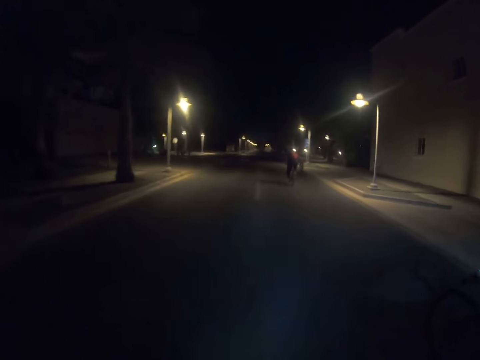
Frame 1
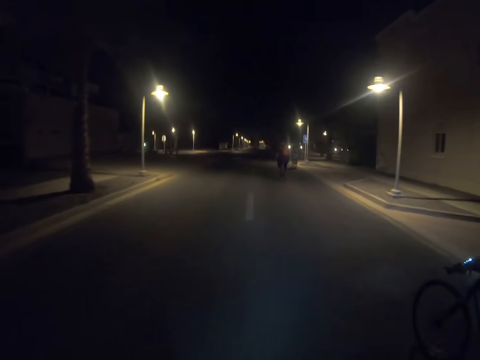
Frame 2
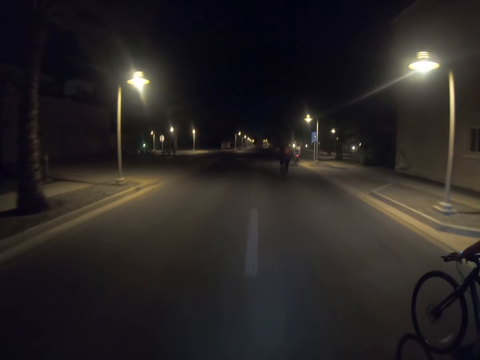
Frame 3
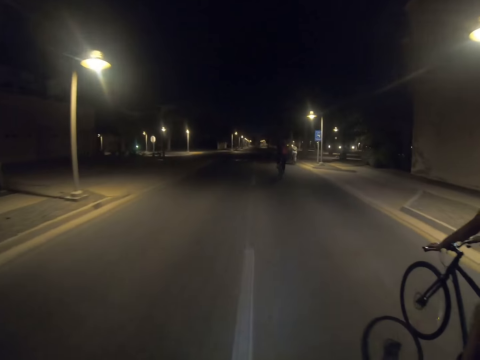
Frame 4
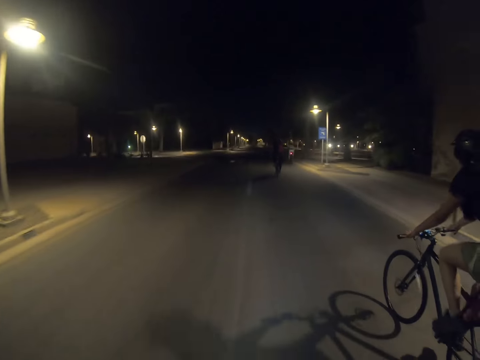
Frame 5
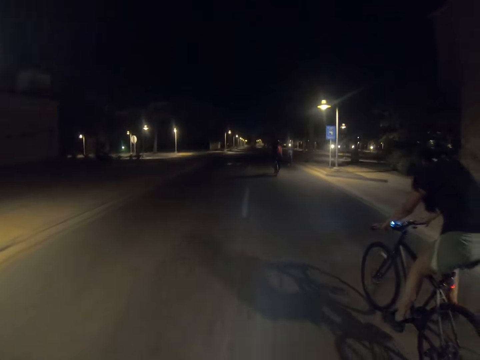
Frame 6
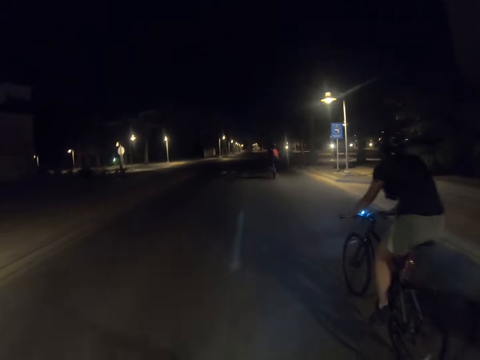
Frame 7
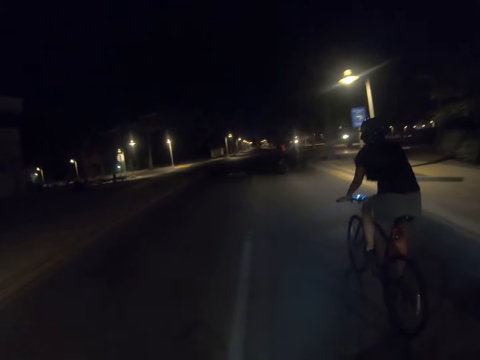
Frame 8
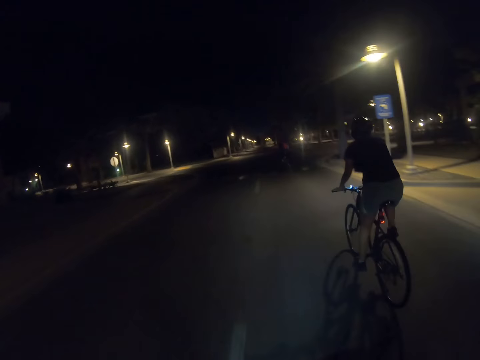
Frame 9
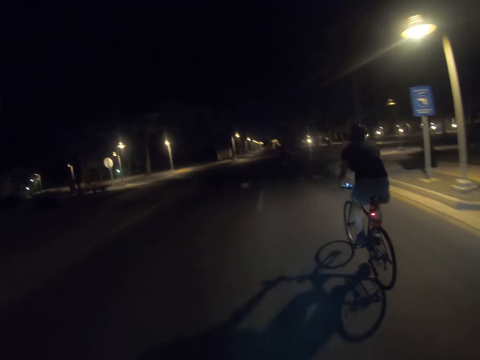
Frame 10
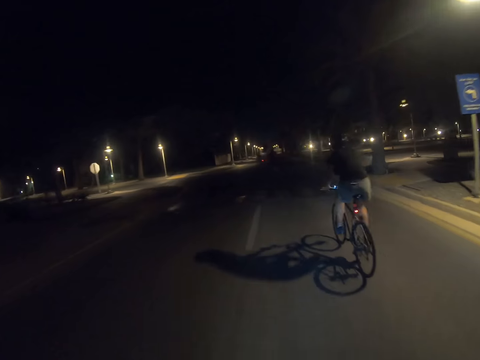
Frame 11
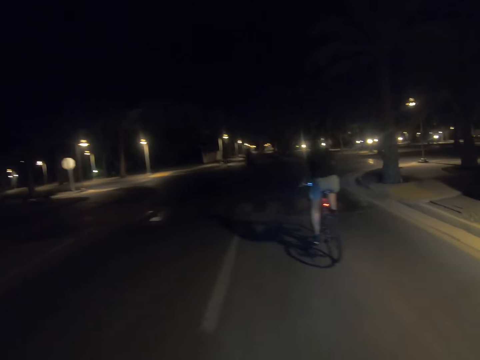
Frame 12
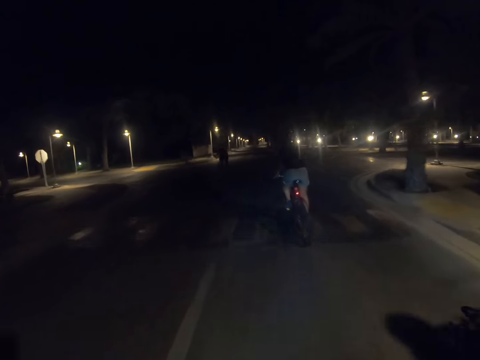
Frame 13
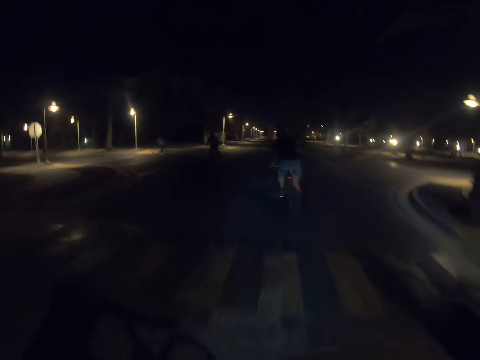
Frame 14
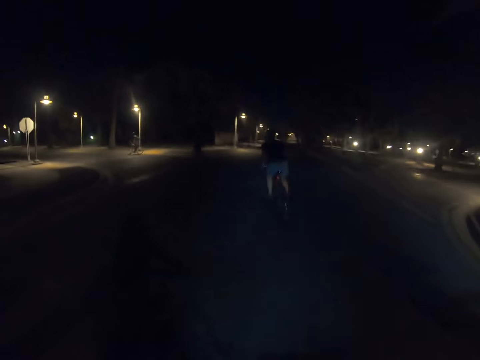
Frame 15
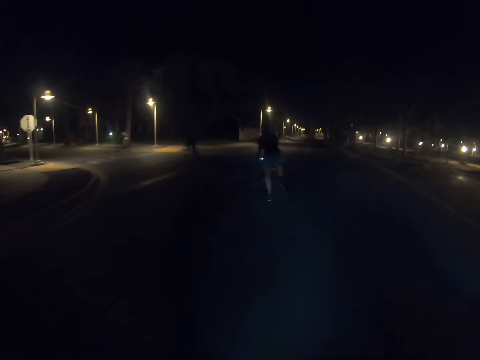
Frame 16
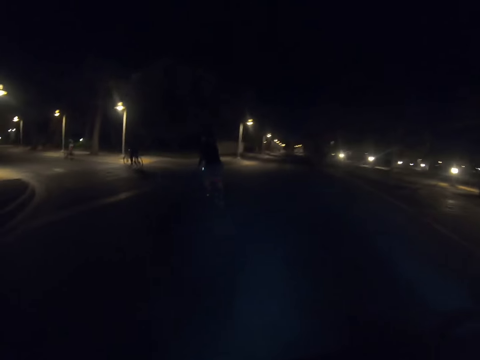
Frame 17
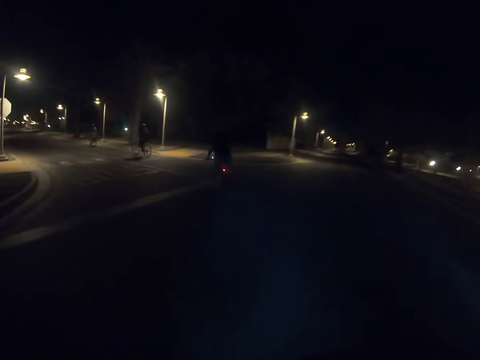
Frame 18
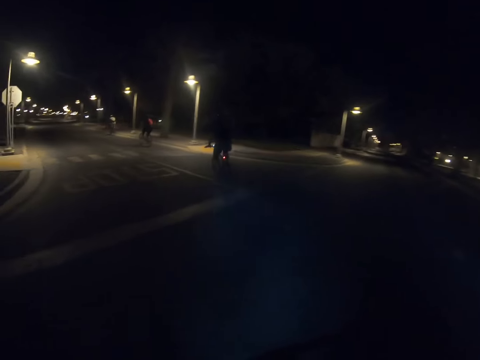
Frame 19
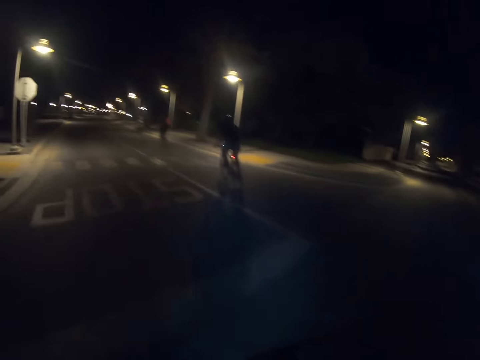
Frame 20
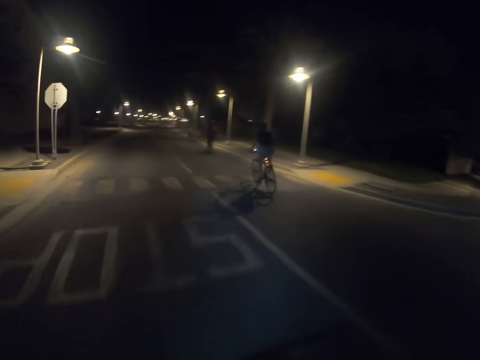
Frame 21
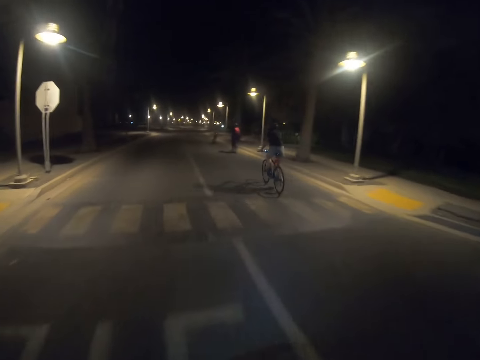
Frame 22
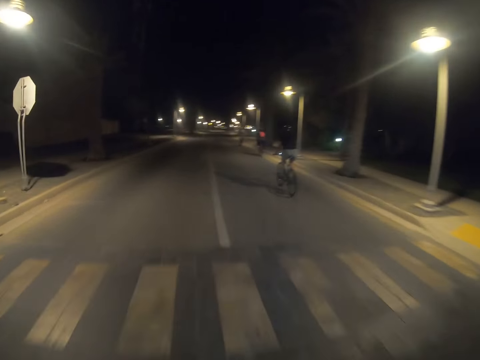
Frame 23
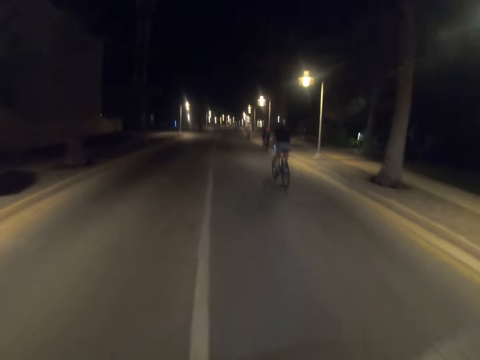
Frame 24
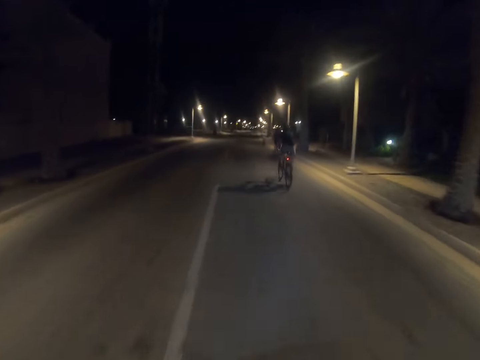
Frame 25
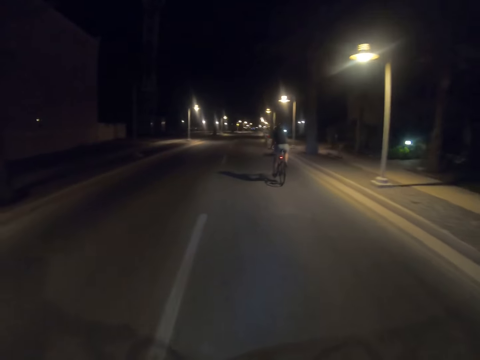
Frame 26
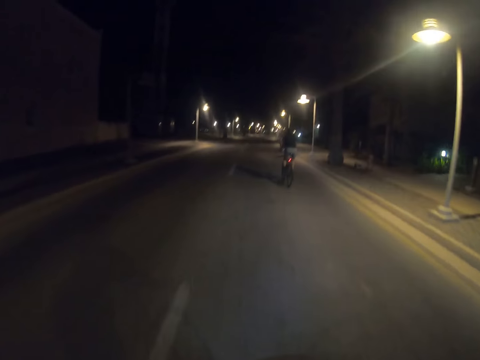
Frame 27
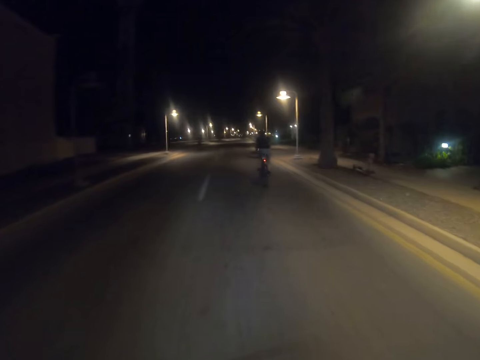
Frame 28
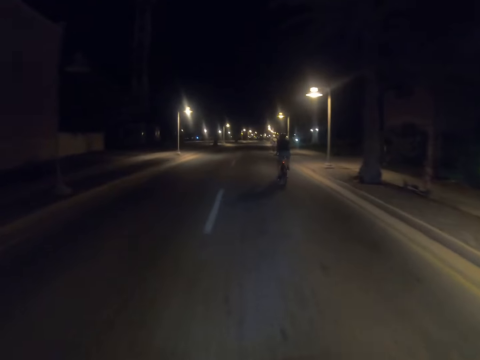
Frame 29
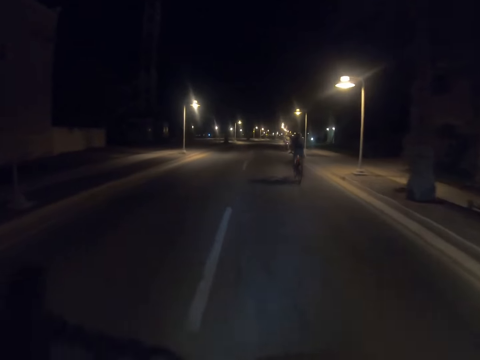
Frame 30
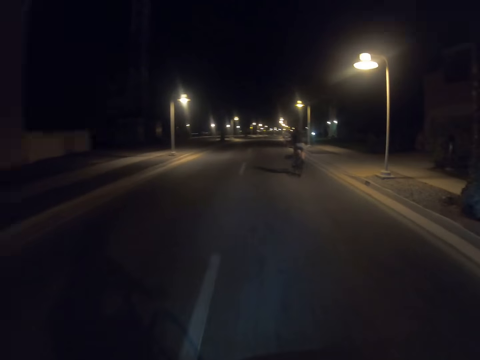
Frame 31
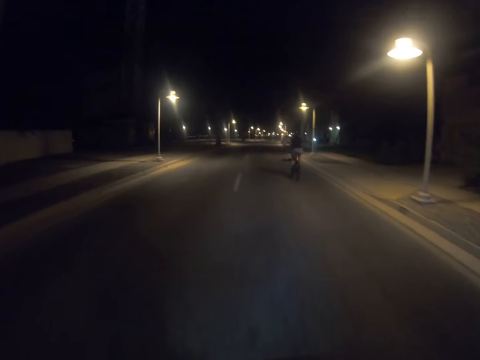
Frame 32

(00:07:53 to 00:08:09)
A woman cycles on the road. The woman turns left on the road. The camera wearer turns left on the road. The woman cycles on the road. The camera wearer cycles on the road.

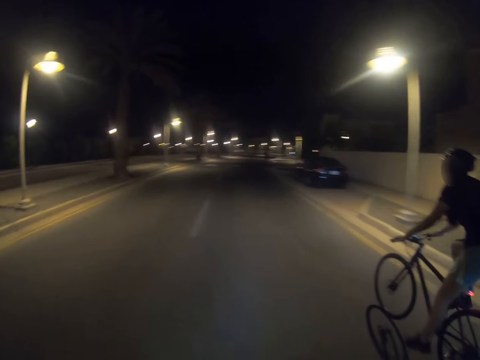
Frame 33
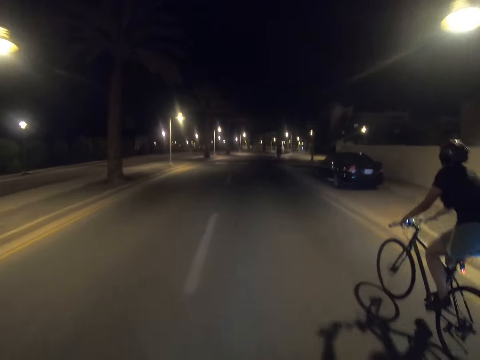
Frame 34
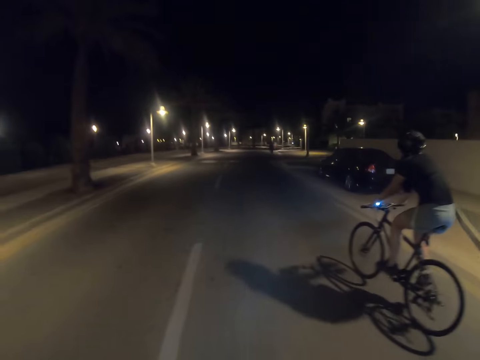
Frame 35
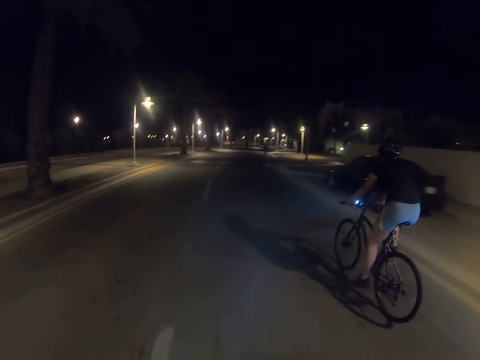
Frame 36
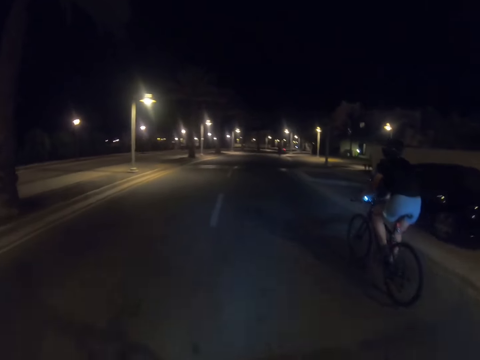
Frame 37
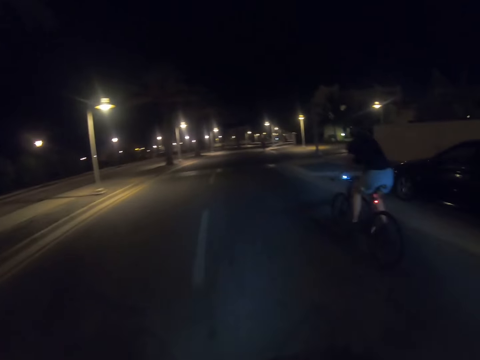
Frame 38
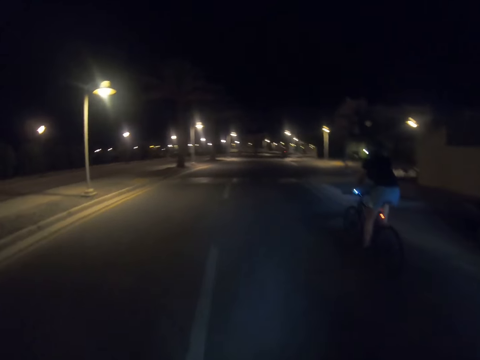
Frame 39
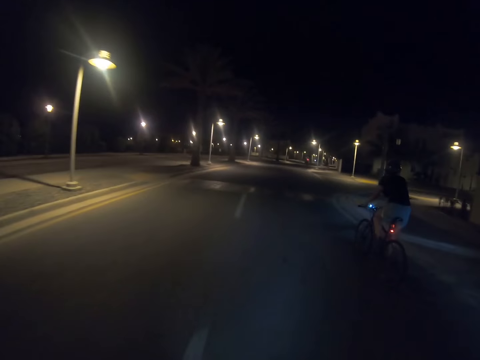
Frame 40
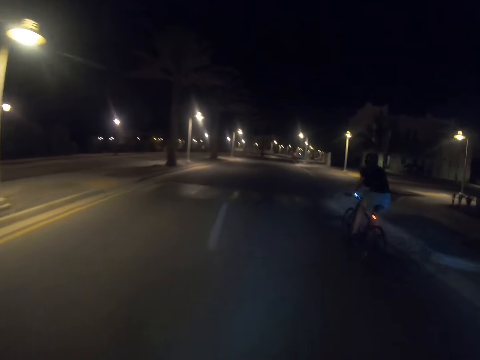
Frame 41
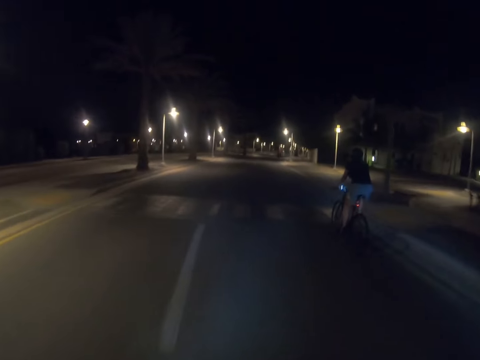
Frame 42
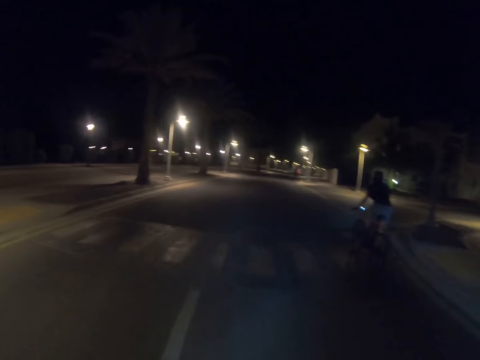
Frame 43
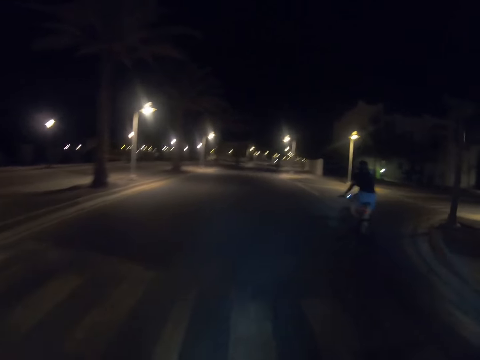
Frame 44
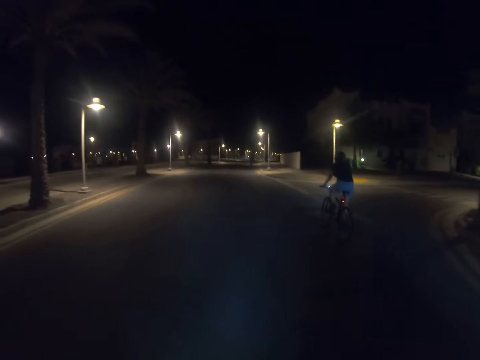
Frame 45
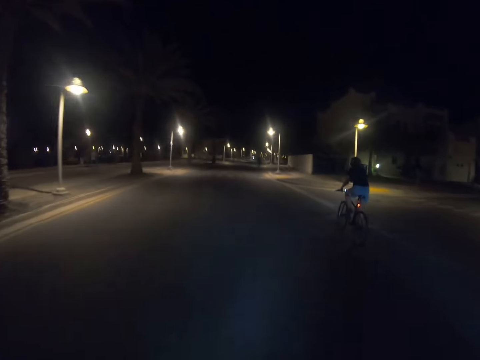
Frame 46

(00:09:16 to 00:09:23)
The camera wearer rides a bike on the road.

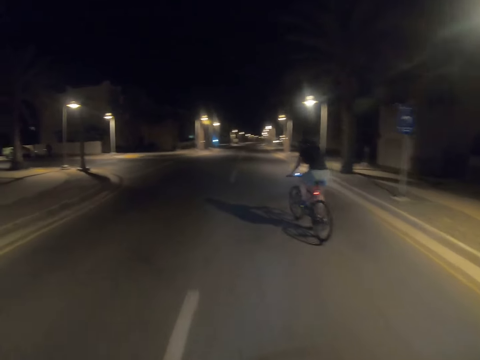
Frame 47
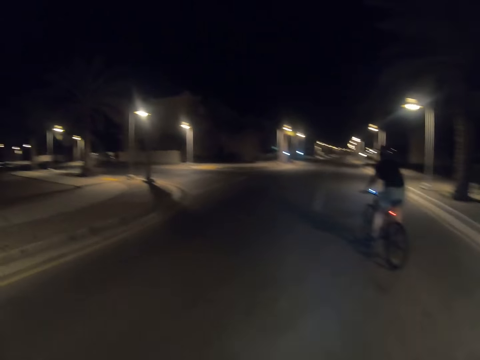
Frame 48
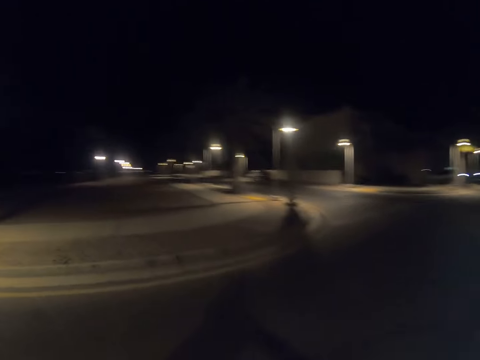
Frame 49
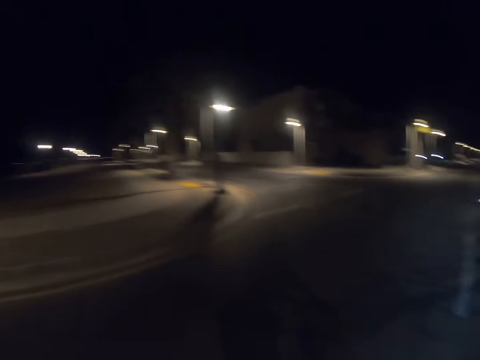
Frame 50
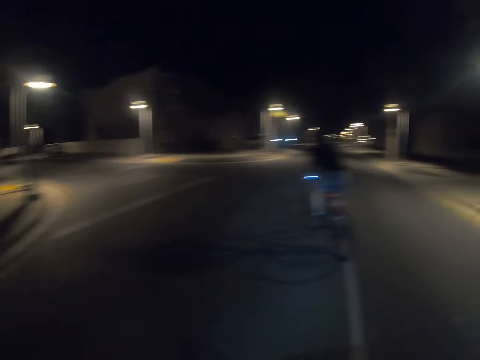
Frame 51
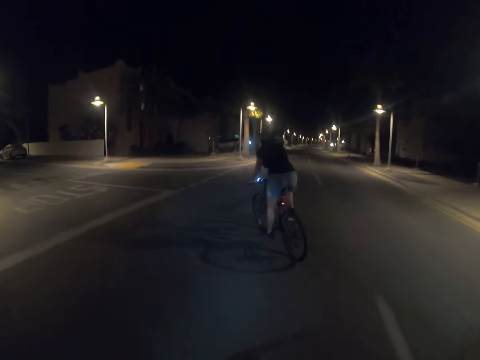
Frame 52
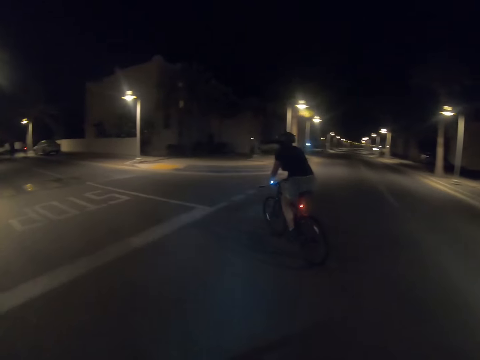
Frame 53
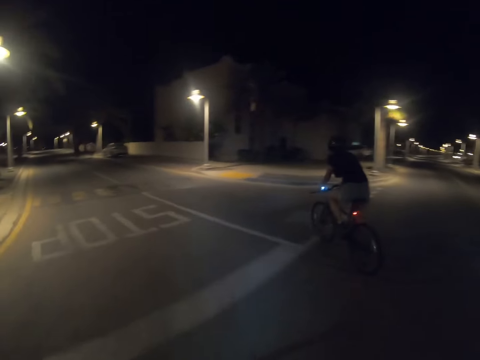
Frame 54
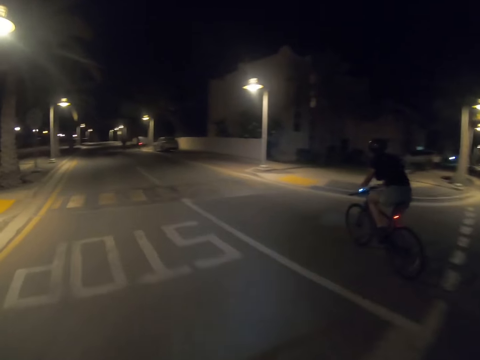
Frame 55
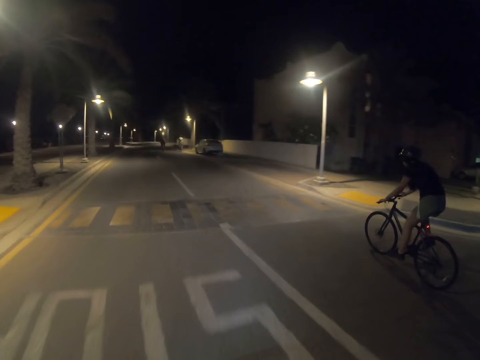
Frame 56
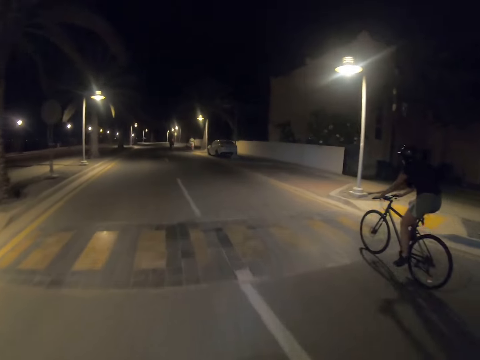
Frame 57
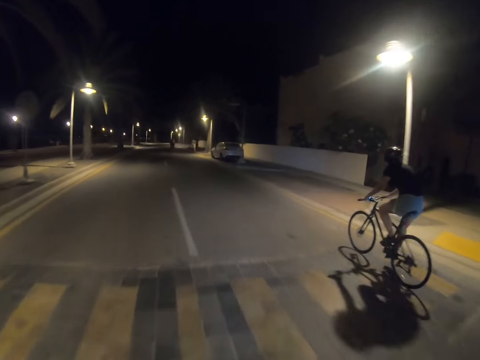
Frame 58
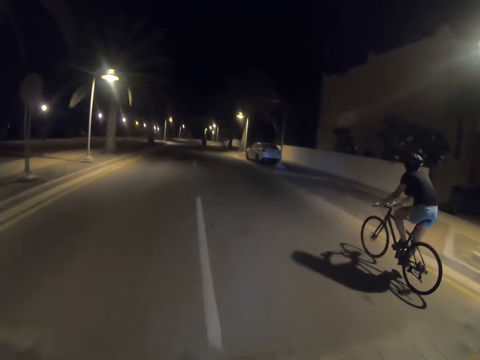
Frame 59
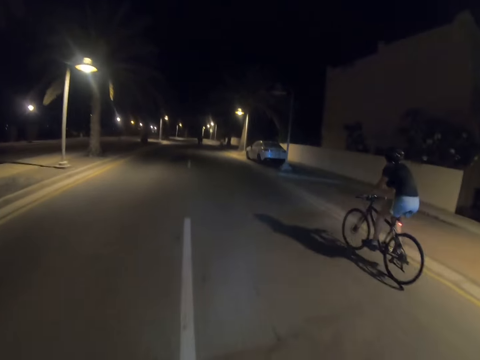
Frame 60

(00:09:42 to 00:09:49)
A woman cycles a bike to his left. The woman turns left on the road. The camera wearer turns left on the road. They ride a bike on the road. The woman rides the bike on the road.
